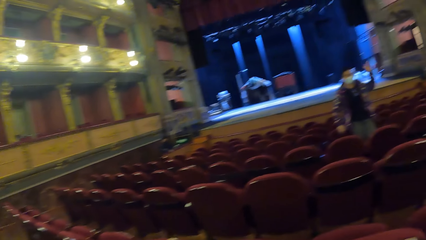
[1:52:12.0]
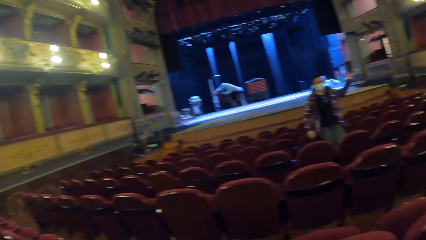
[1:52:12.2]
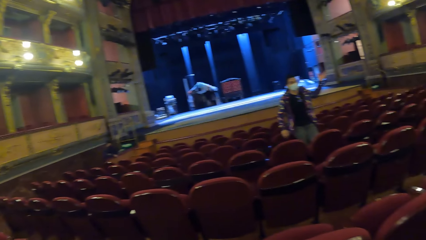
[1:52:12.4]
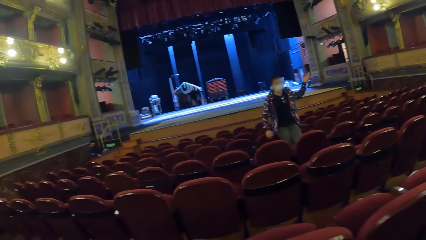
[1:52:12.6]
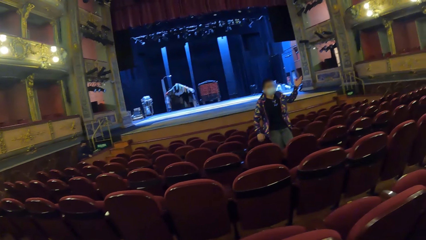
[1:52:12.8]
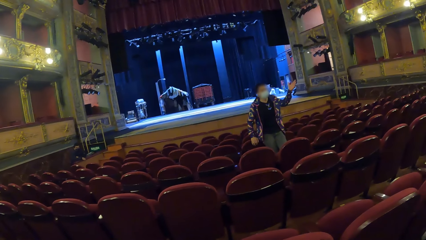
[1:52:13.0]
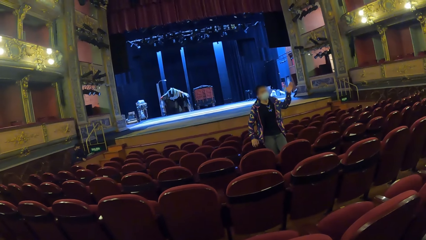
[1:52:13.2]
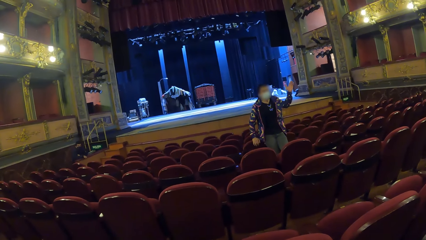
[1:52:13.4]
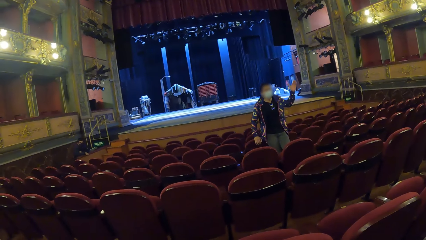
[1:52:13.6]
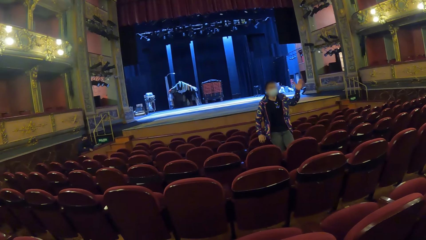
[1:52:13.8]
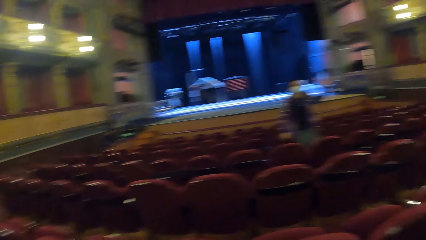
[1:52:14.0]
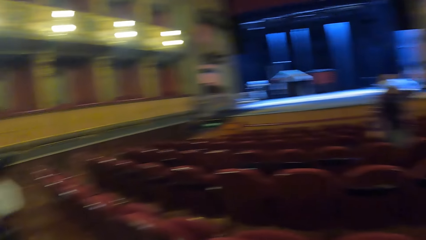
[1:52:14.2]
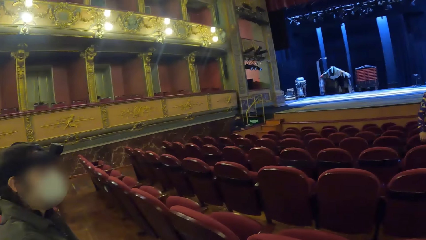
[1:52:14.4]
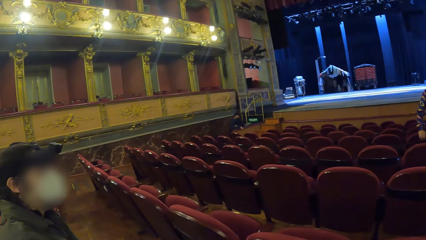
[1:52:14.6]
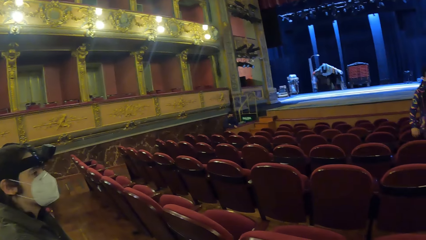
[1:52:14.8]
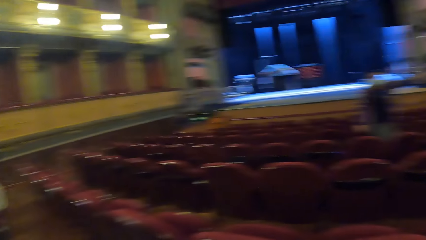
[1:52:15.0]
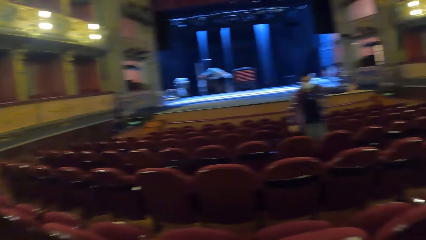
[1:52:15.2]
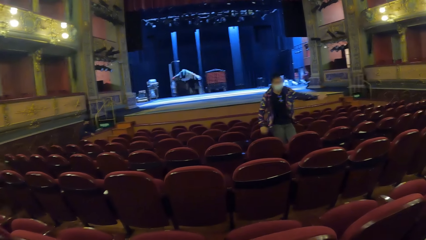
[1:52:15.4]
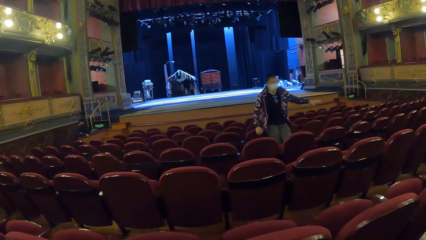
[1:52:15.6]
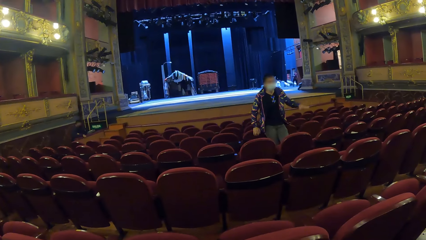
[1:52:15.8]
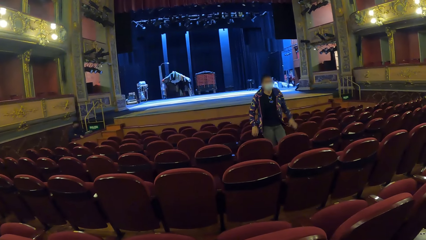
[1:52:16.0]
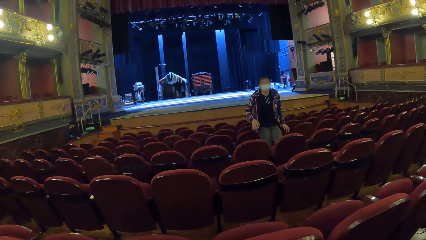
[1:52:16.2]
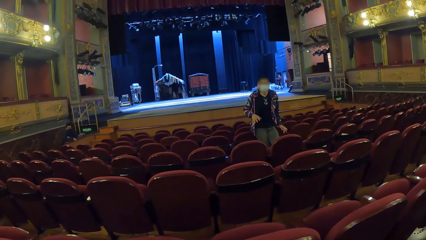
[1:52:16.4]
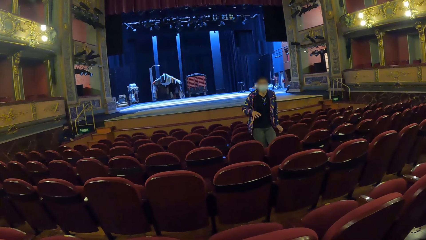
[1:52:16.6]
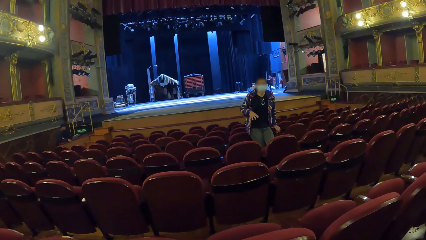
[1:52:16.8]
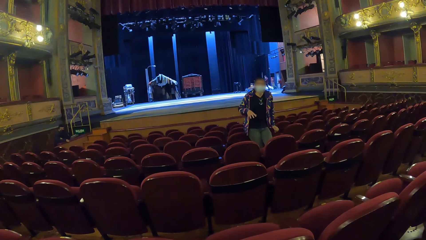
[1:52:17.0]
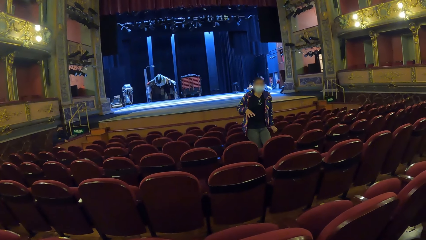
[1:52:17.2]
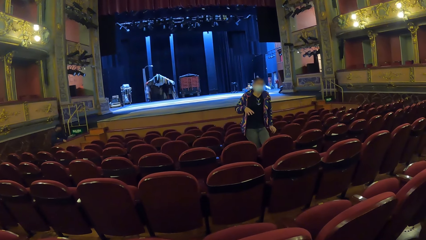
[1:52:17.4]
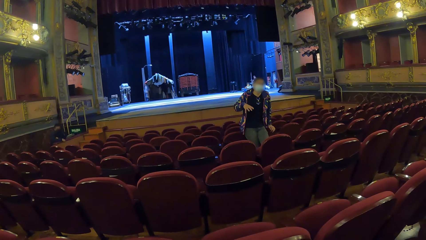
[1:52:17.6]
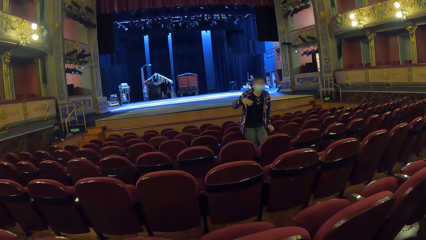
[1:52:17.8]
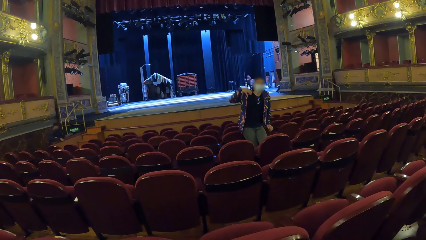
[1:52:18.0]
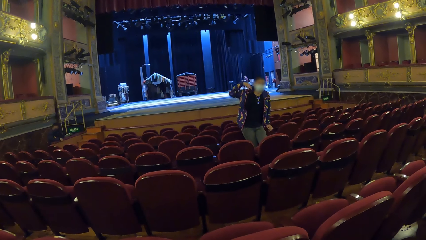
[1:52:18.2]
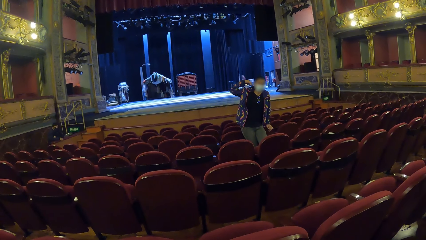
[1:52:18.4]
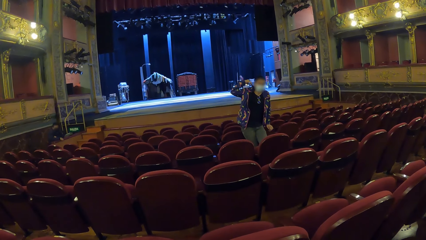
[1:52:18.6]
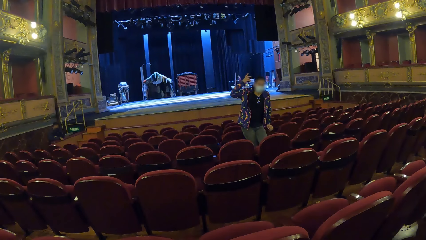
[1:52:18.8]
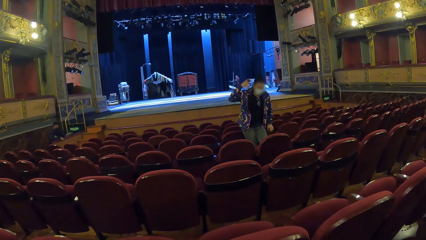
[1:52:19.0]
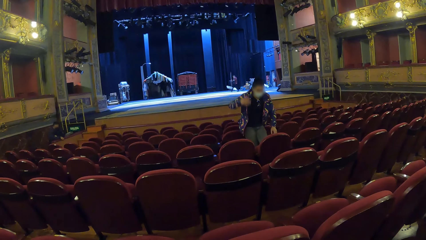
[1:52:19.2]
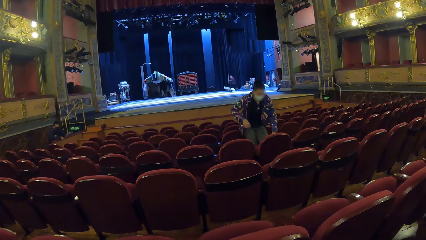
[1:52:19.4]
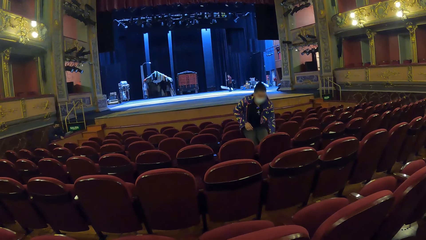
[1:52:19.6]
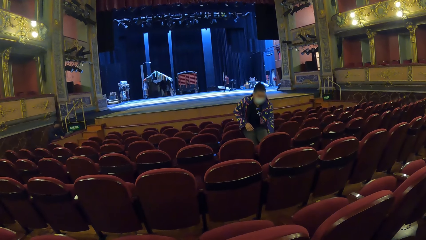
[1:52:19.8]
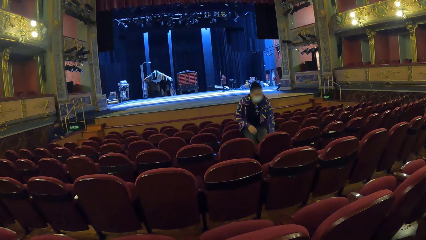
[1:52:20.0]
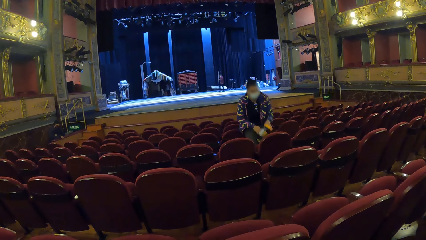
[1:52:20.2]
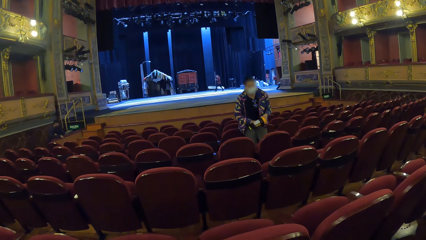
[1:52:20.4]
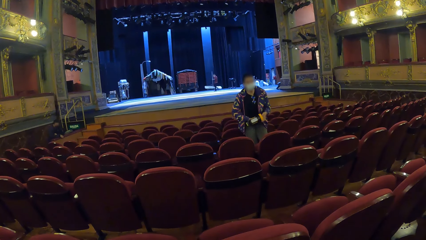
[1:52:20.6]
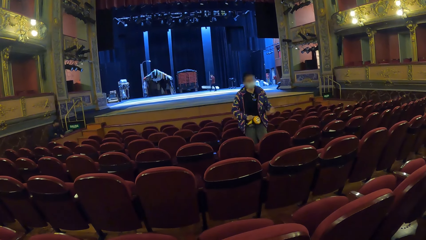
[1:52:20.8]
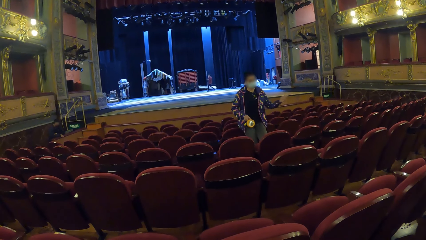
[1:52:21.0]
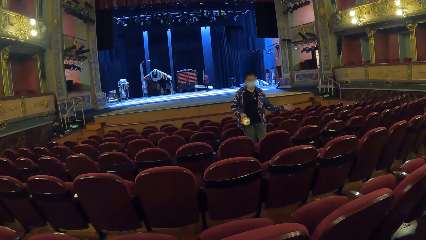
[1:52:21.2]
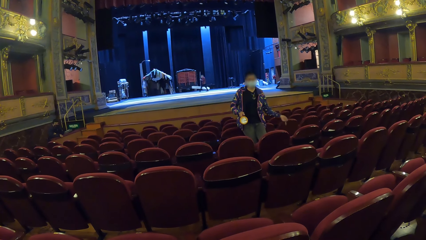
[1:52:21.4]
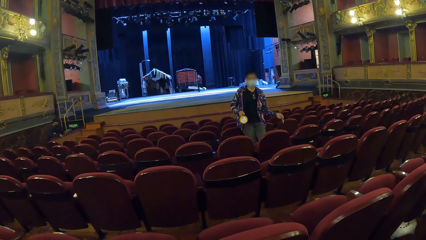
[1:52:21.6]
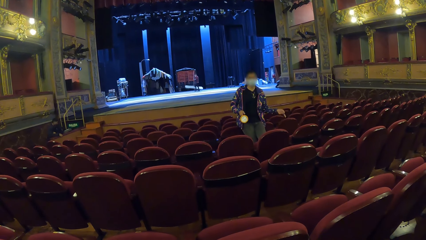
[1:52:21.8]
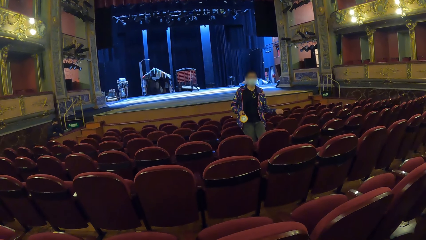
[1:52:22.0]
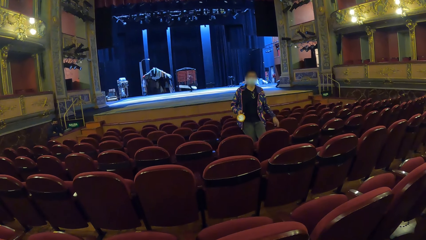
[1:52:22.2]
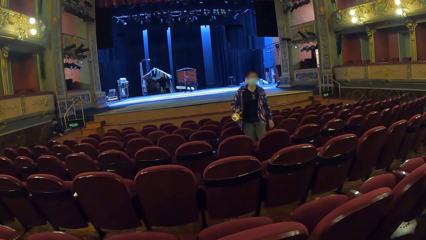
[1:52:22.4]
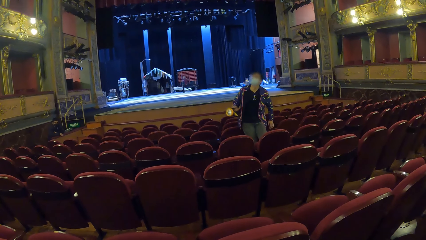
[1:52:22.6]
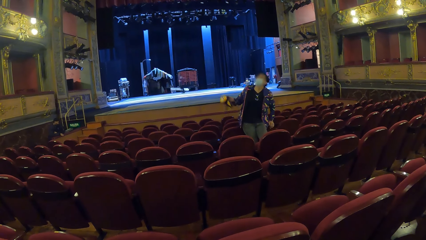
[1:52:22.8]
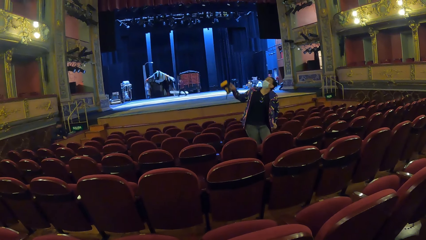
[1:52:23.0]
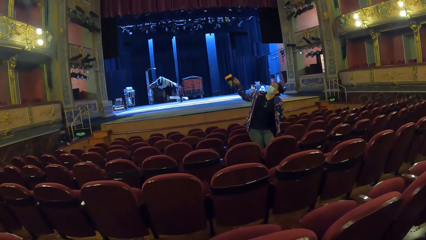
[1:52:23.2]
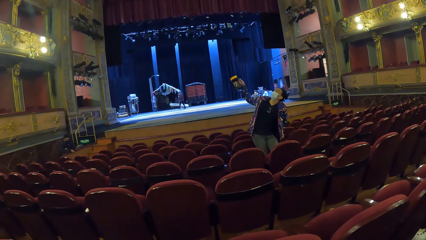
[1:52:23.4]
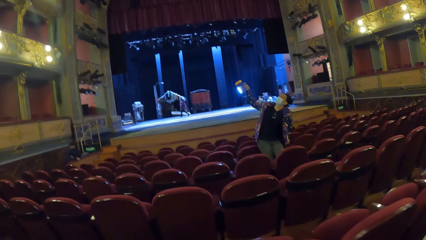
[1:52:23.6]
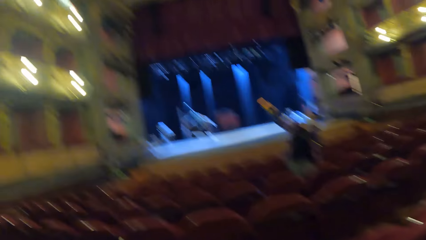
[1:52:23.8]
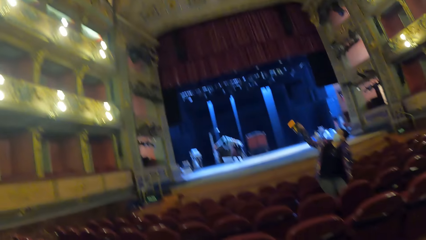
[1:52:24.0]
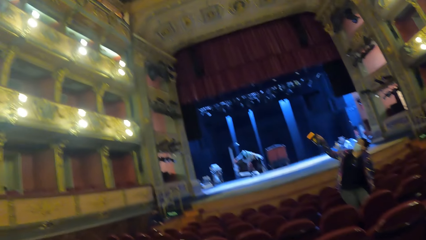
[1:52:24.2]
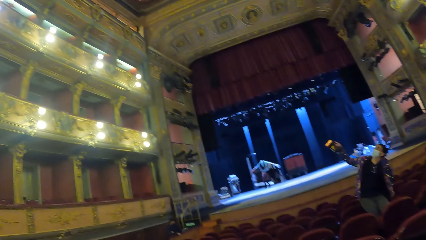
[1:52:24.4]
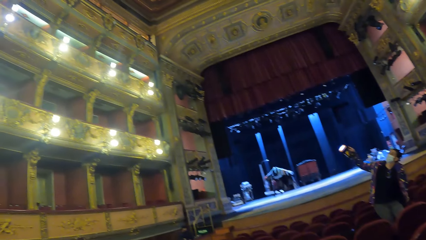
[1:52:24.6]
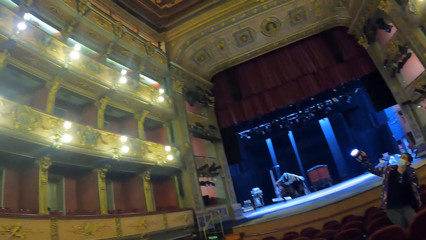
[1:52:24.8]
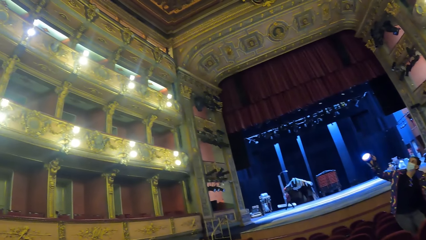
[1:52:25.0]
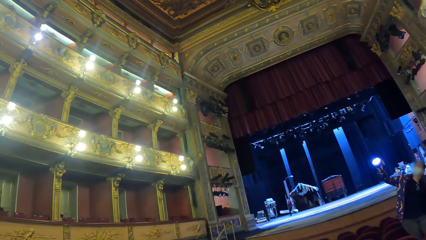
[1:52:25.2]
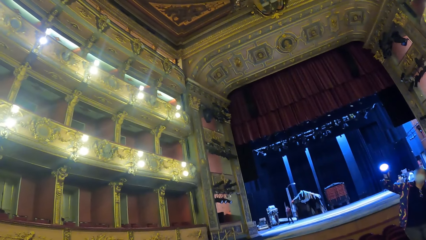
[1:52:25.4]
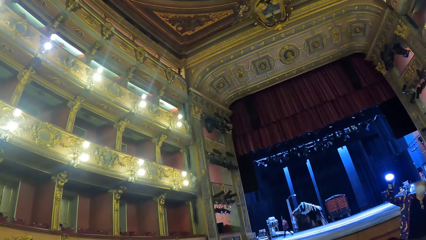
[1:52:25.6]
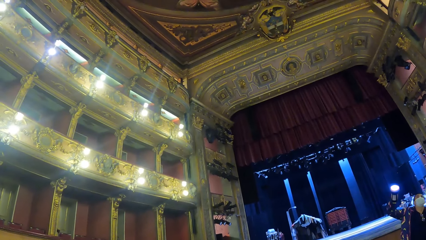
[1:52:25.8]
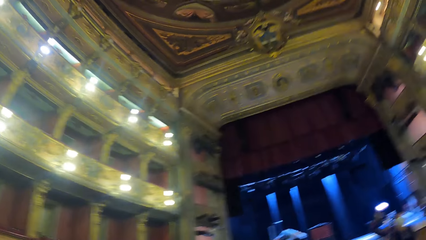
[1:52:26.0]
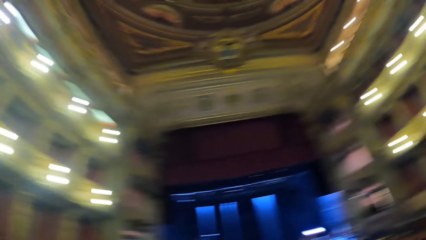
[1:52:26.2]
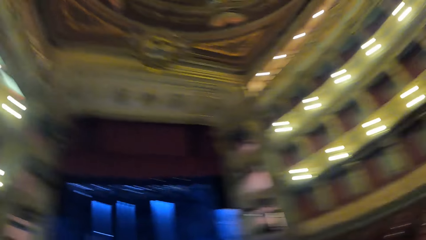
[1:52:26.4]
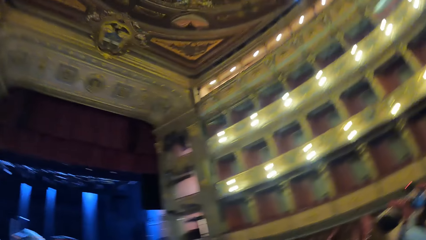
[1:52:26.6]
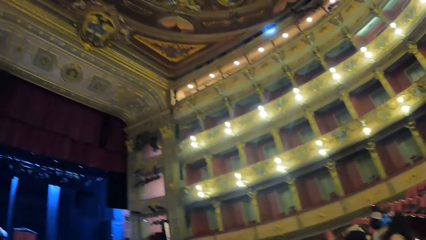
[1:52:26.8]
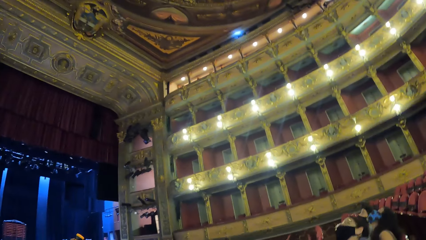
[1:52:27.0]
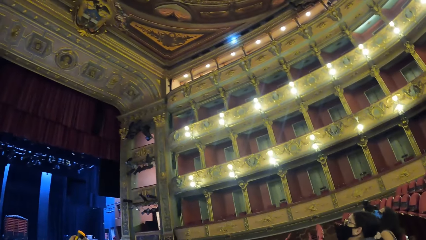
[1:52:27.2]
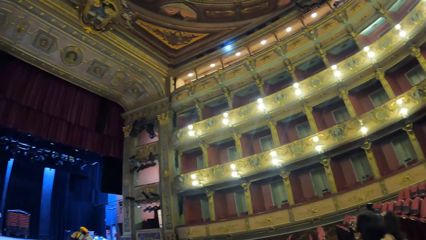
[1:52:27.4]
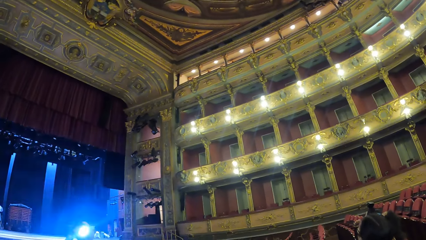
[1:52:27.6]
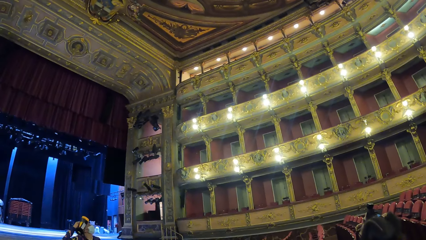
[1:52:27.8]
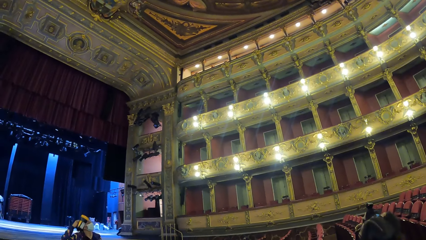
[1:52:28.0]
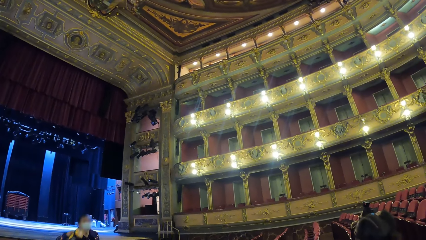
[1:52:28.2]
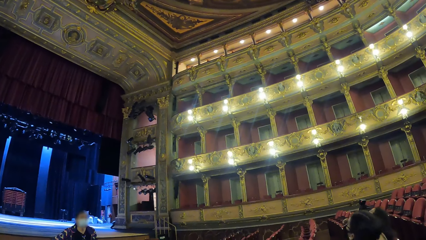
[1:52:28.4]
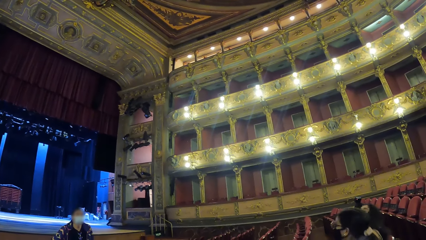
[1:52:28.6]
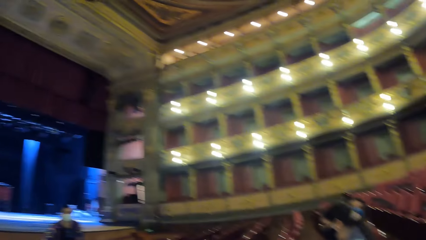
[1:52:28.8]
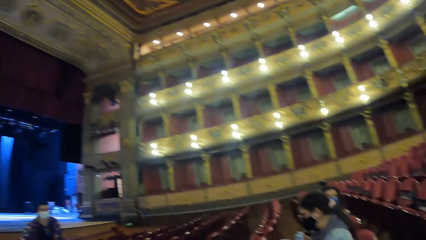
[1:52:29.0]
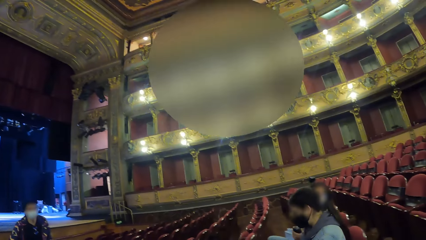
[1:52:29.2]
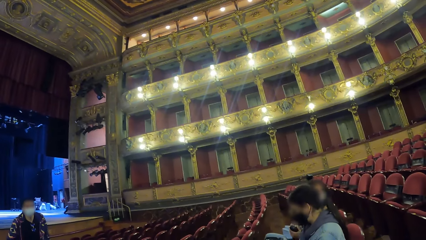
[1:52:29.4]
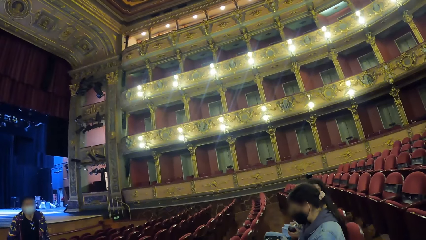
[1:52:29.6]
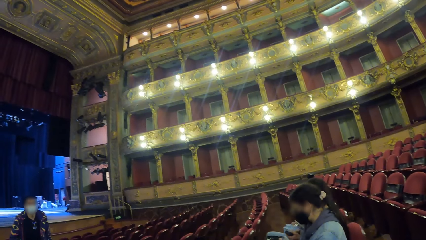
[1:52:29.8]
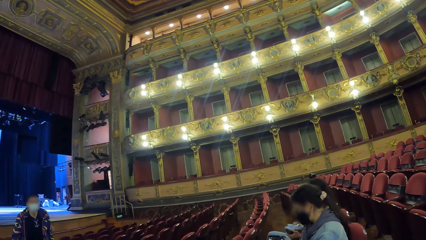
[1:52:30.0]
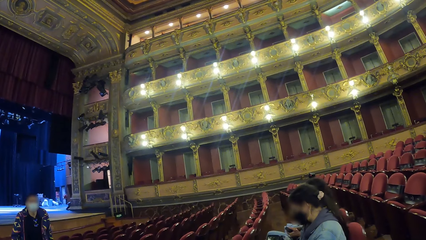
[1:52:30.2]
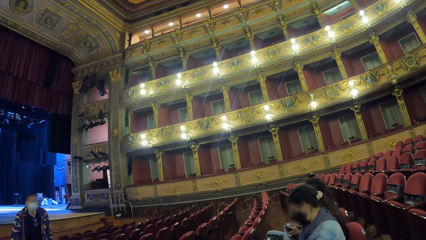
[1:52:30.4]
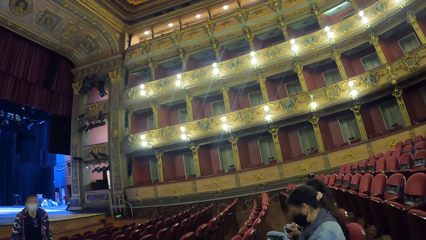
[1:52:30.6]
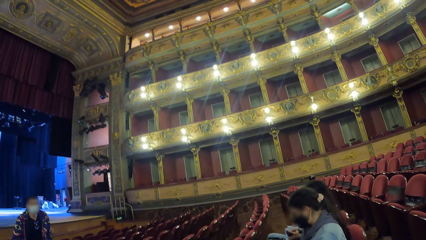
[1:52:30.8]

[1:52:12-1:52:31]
The camera wearer looks at the woman. The woman moves her hand. The camera wearer looks around. They look at the man. The woman moves her hand. The camera wearer looks at the woman. The woman picks up the flash light, moves her hand, and points with the flash light. The camera wearer looks around the movie theatre room.
